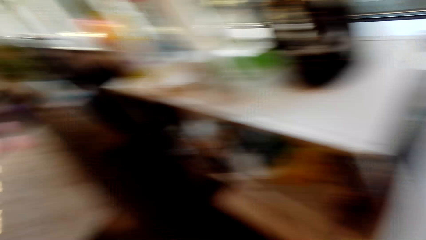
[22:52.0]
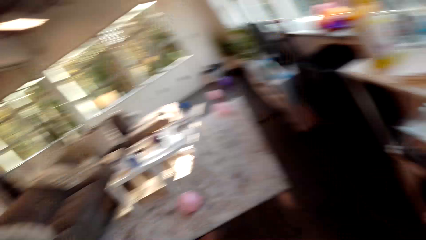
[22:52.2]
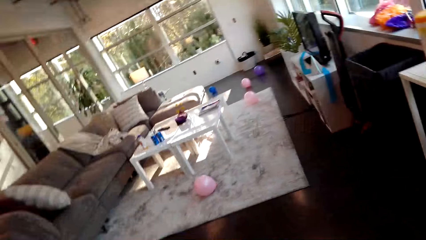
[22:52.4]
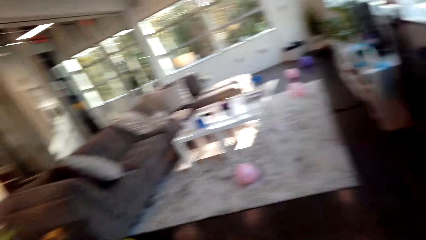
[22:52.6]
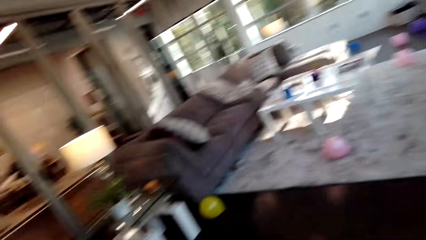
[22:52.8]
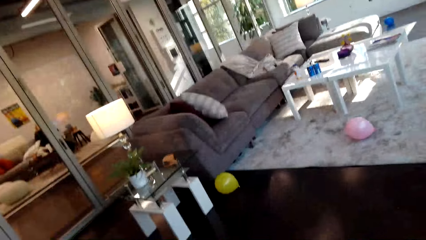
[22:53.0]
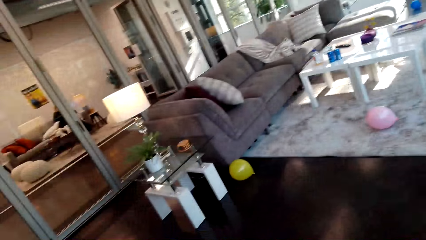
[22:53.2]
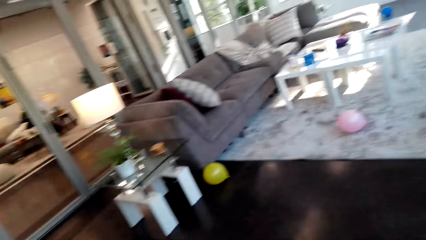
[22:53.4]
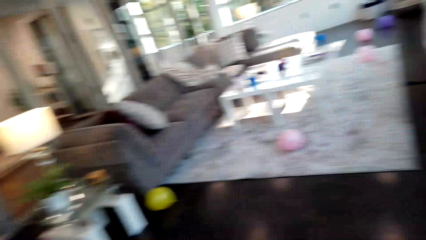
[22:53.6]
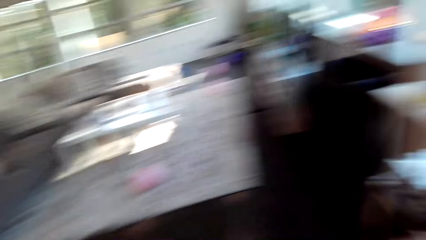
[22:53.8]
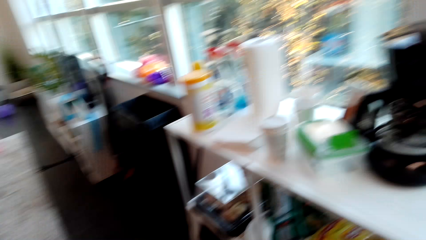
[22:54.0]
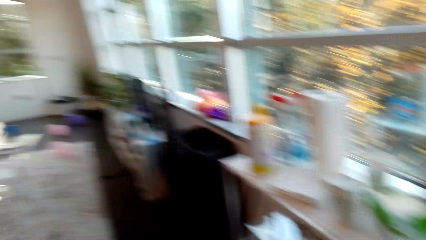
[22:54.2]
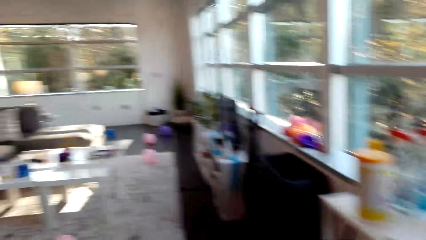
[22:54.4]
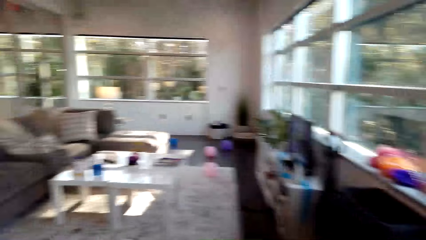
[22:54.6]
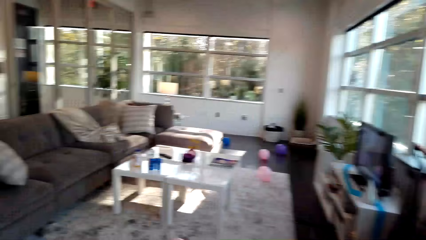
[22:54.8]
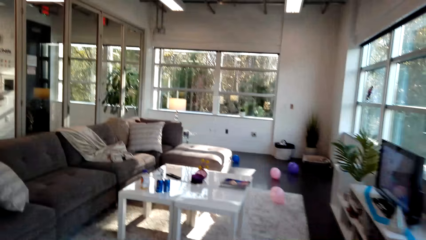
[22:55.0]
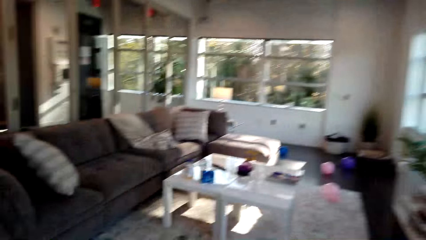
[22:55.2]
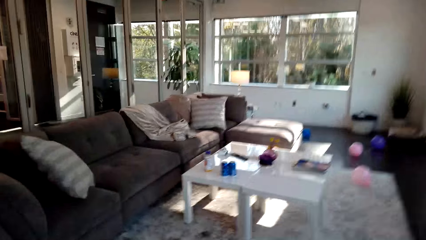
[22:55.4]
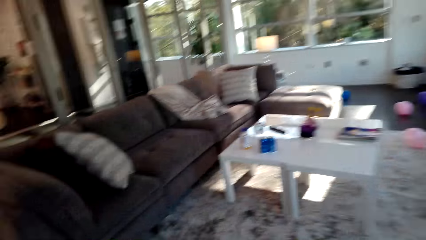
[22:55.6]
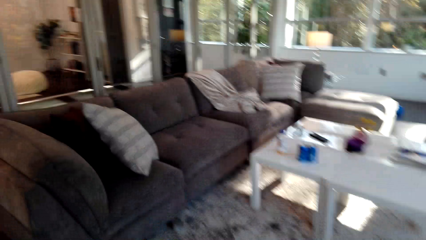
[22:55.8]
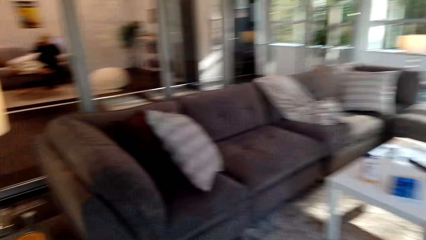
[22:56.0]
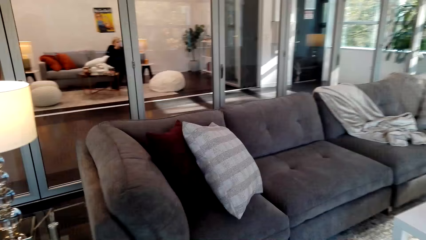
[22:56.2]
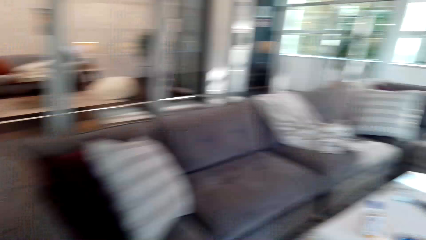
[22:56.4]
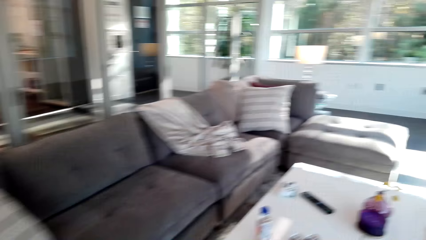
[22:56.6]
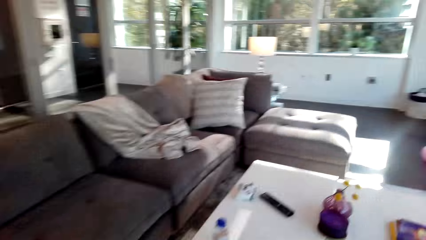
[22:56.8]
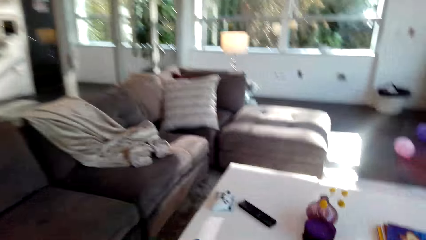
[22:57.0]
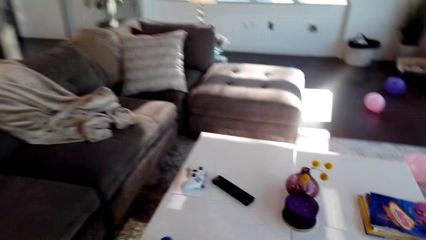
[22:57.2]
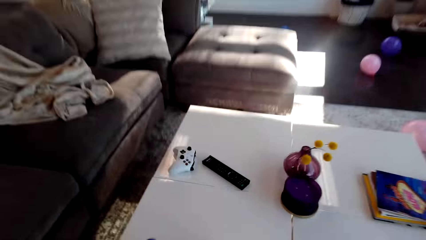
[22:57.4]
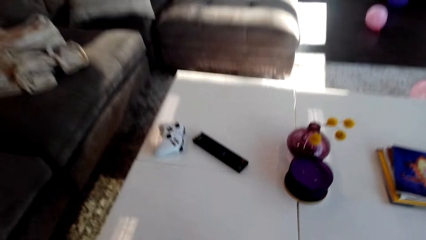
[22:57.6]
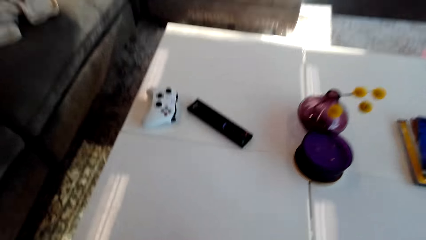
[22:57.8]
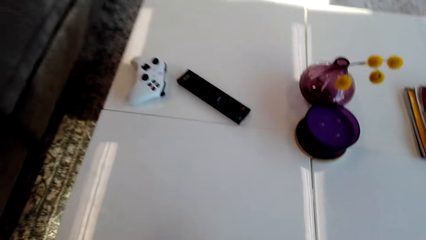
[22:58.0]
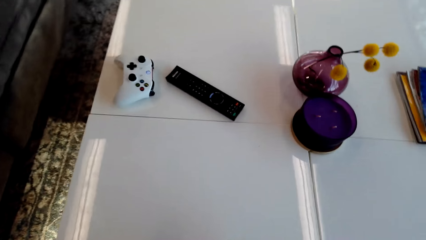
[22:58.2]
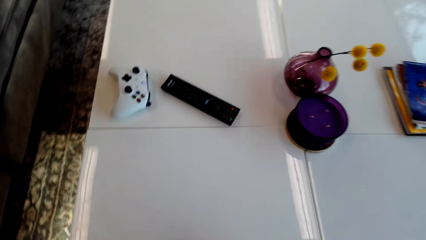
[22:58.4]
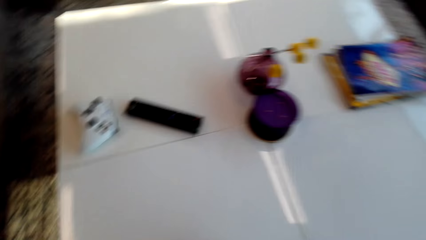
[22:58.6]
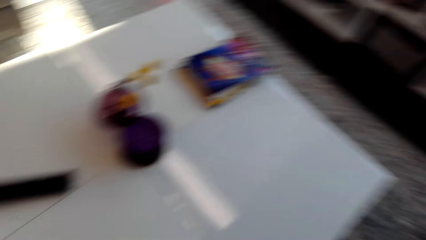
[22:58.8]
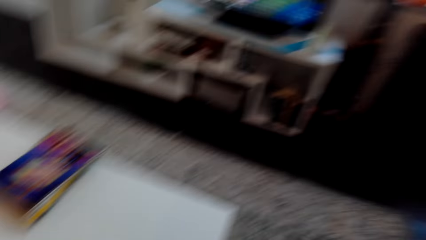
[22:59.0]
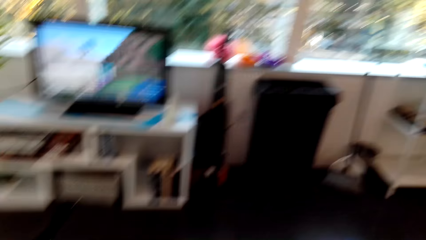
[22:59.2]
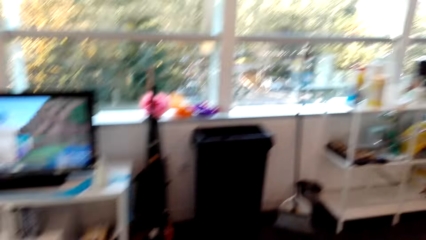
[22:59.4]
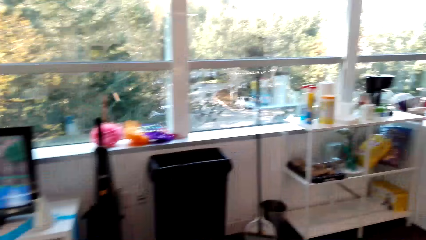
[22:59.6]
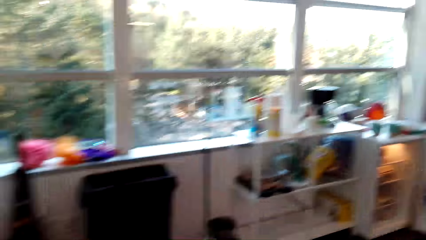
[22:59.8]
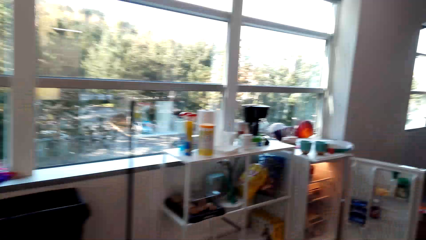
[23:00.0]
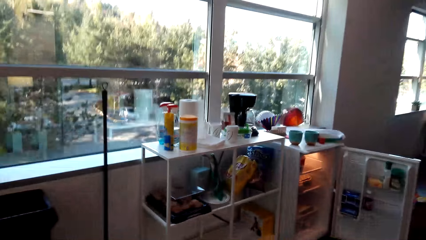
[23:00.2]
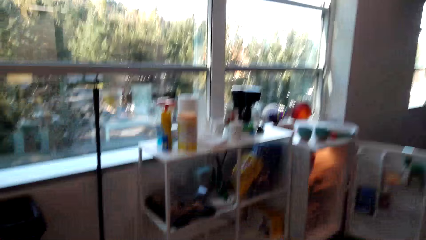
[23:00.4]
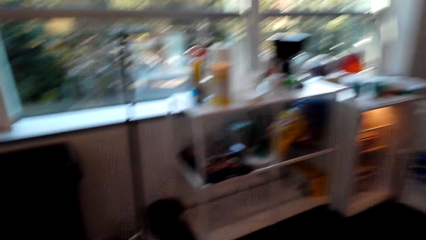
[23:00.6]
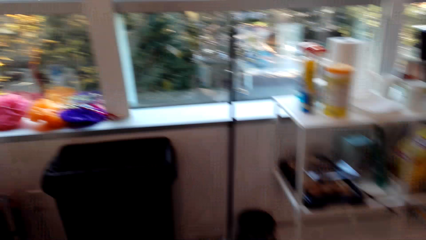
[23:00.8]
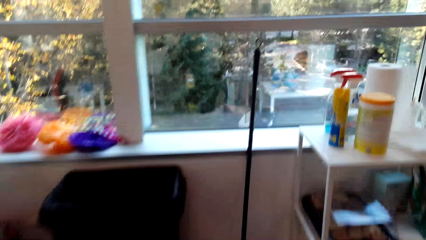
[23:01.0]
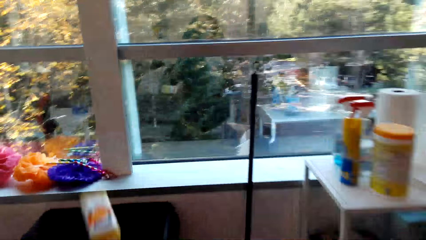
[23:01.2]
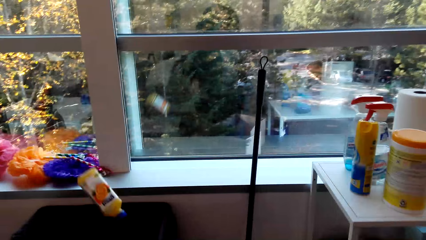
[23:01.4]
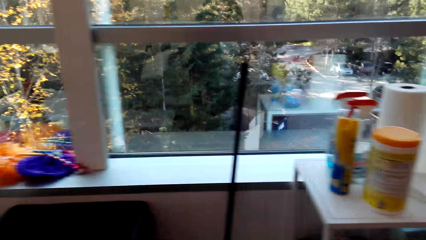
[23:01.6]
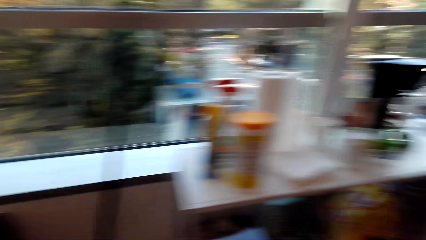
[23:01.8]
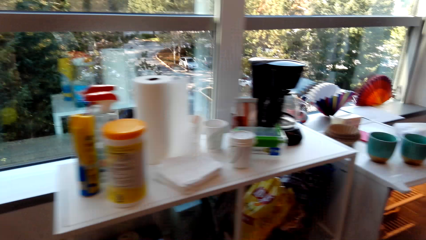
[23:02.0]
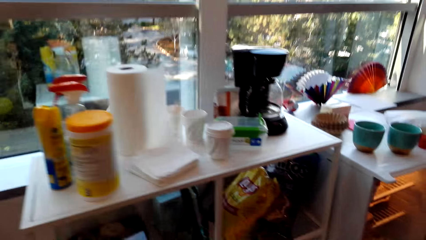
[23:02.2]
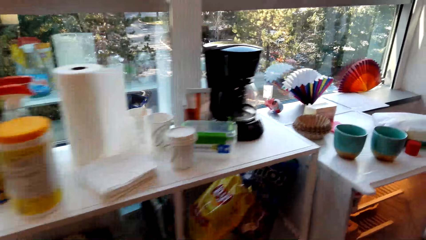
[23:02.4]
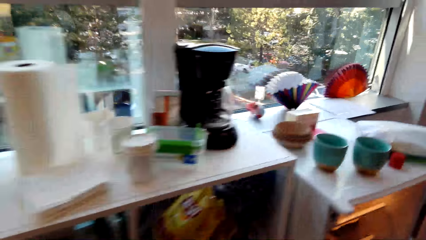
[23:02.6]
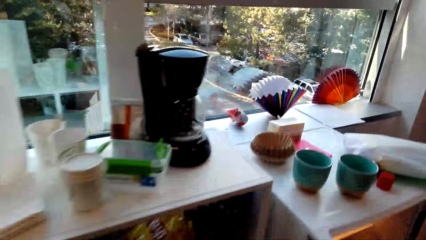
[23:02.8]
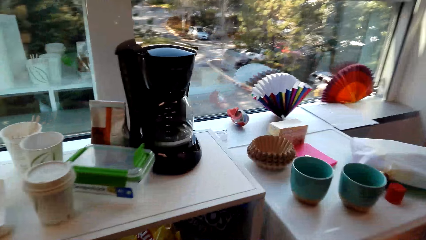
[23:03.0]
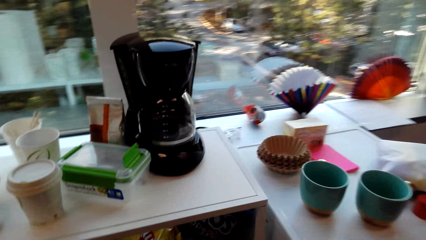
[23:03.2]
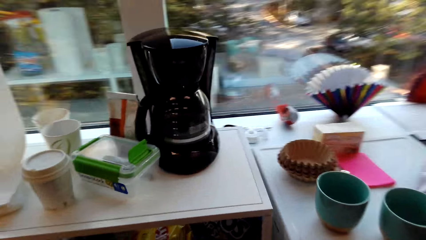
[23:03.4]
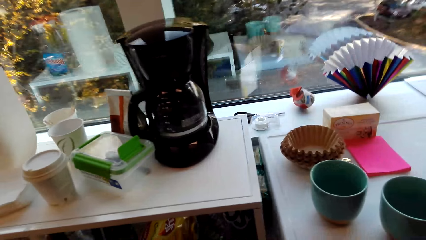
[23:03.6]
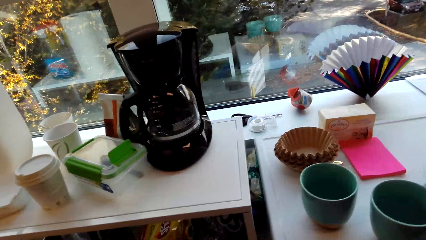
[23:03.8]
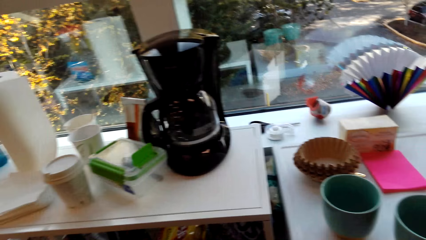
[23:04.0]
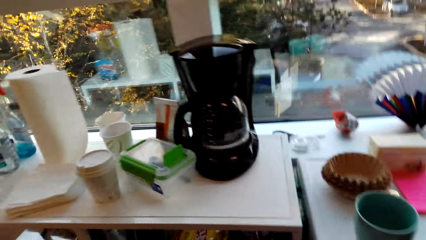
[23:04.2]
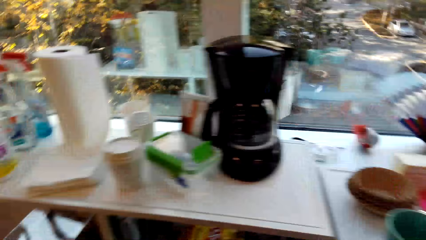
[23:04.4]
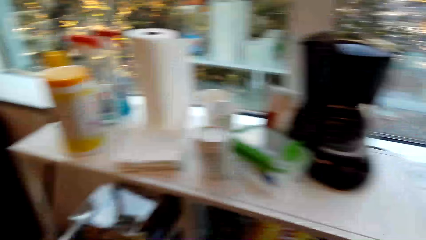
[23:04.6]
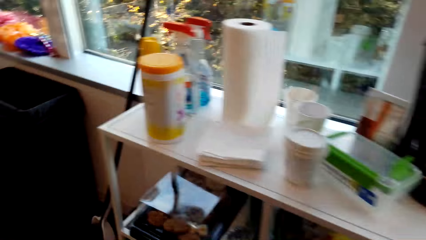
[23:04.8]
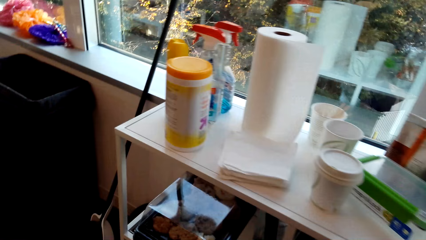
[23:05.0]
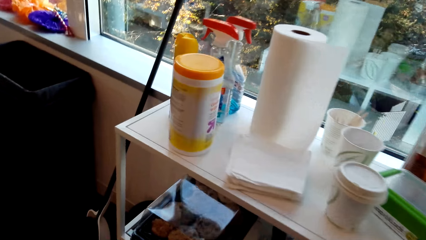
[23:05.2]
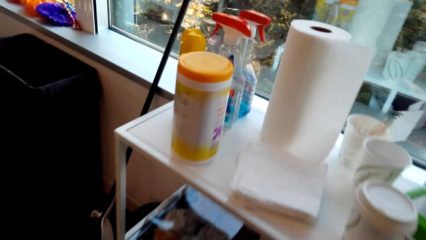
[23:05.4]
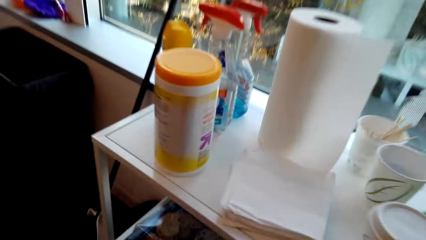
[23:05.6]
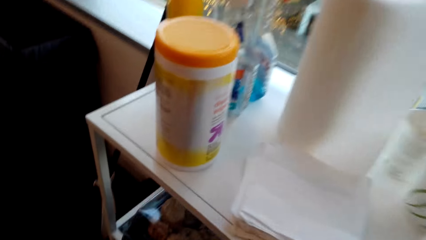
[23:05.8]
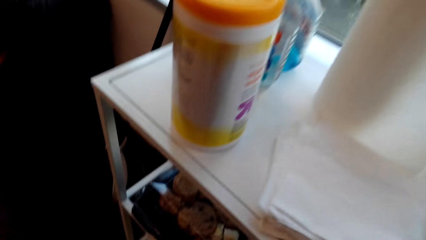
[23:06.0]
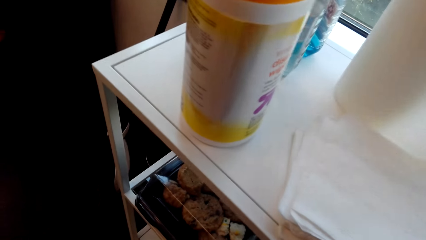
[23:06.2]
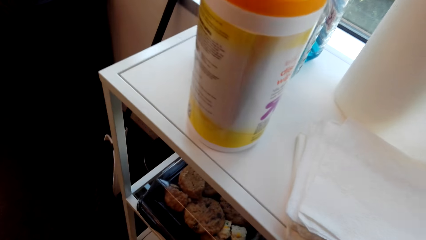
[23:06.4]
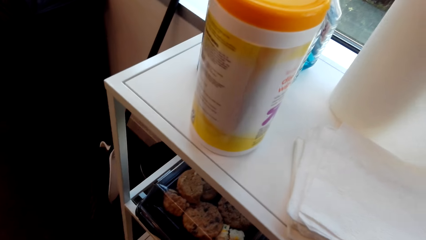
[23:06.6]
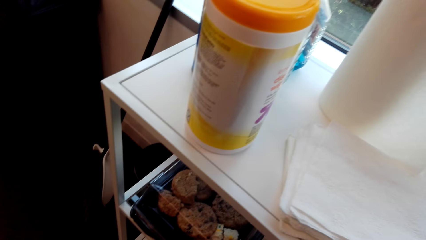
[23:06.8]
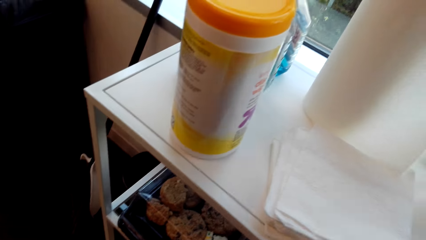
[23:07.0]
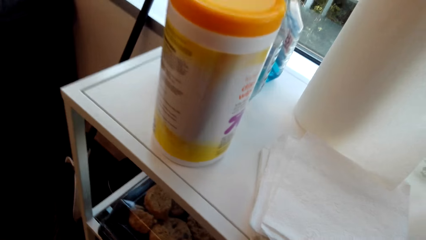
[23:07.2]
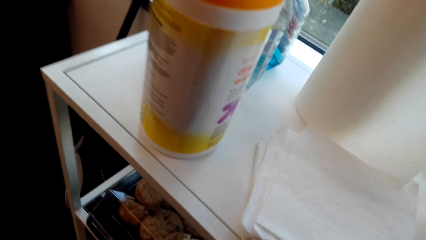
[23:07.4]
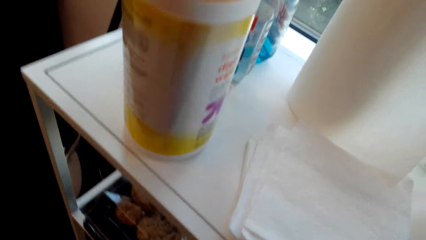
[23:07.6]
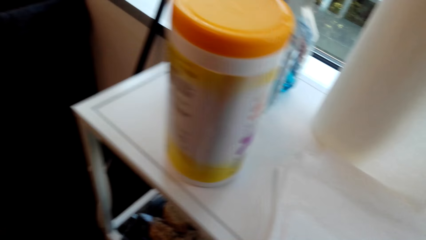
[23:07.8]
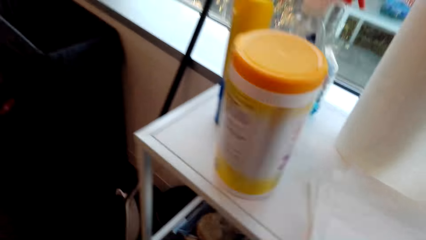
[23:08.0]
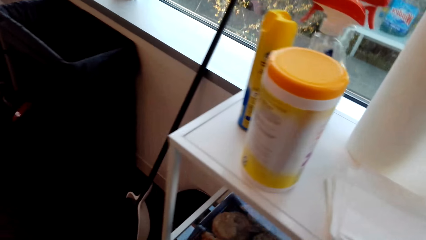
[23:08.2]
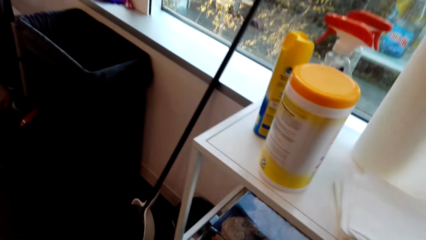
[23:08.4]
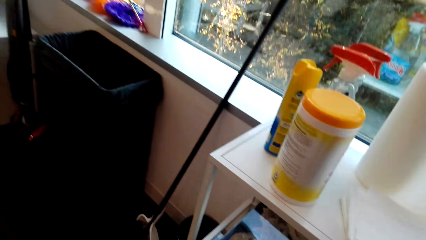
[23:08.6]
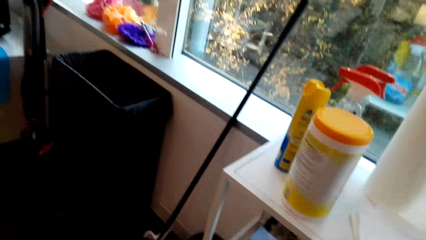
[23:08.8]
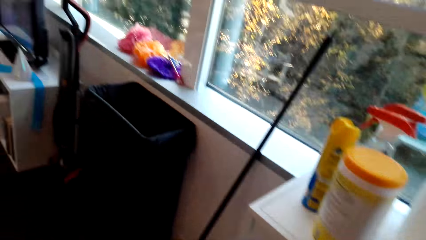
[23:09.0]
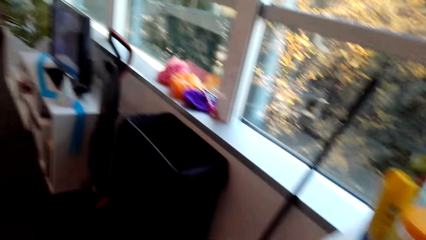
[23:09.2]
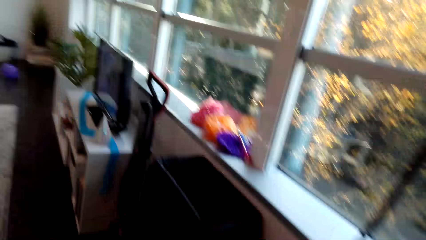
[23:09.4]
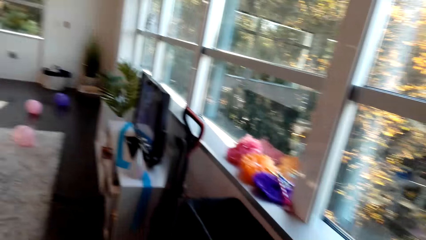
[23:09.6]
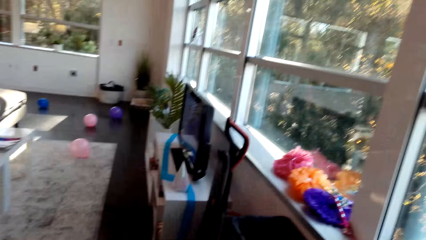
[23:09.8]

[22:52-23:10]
The camera wearer walks from the fridge. They bend to the table. They walk to the fridge. They throw a bottle in the dustbin. They talk with the person. They look round the table. They stand by the table.
